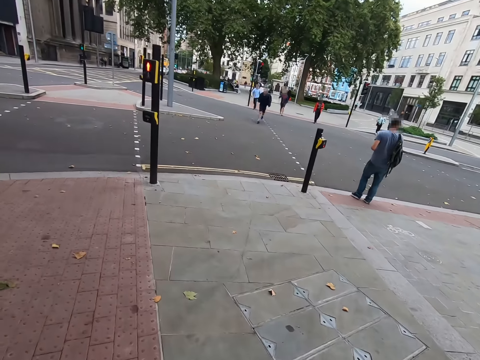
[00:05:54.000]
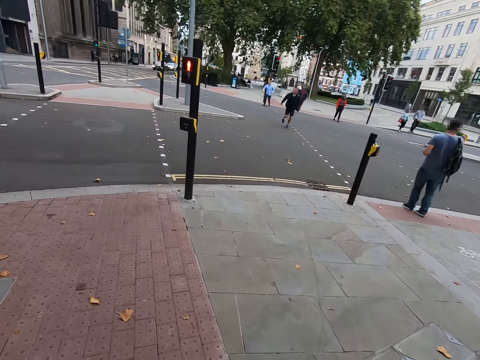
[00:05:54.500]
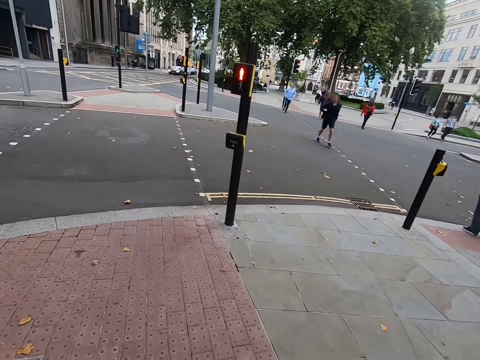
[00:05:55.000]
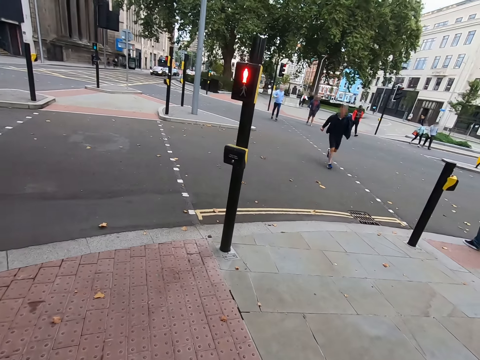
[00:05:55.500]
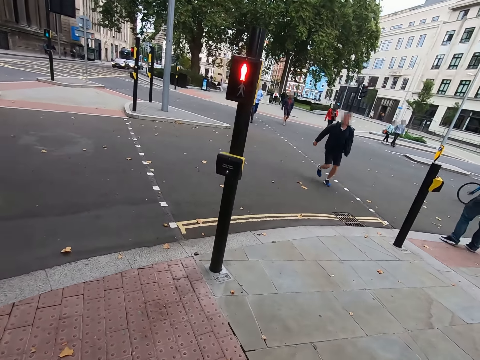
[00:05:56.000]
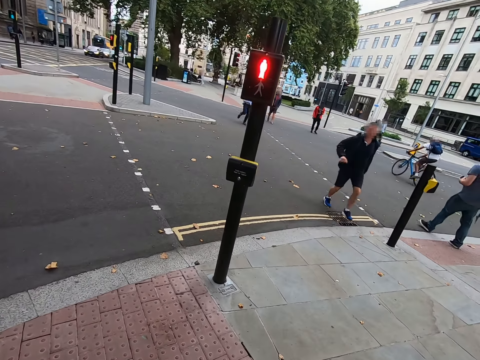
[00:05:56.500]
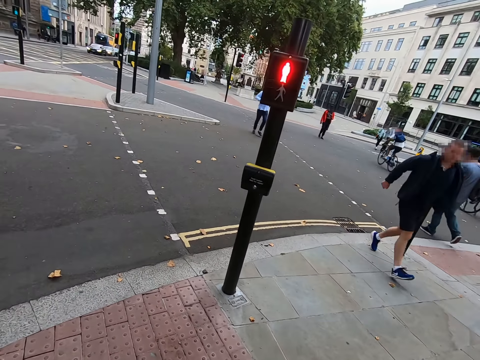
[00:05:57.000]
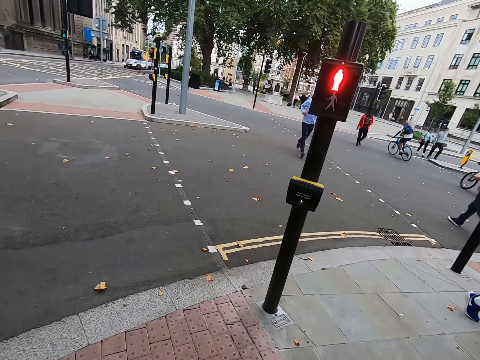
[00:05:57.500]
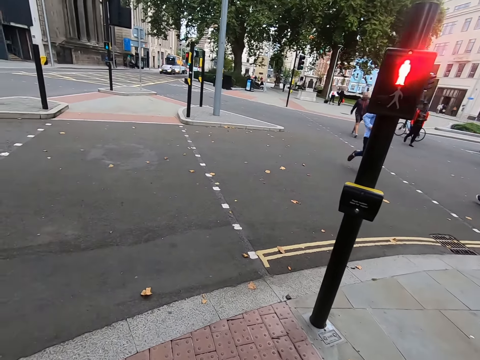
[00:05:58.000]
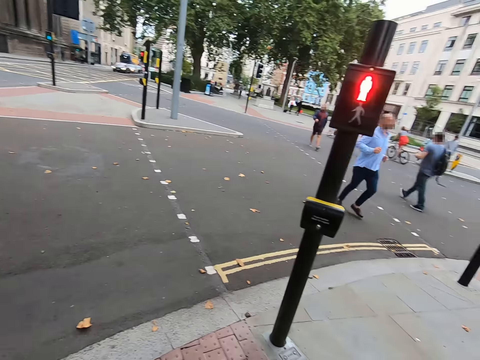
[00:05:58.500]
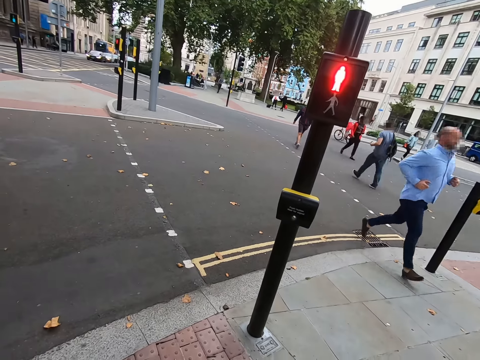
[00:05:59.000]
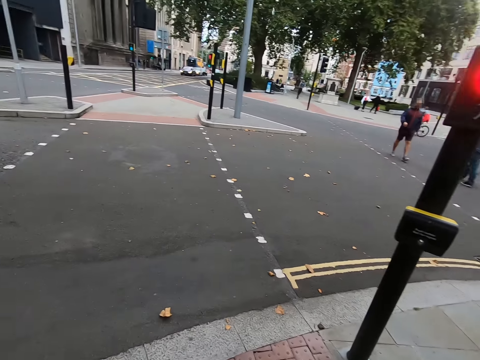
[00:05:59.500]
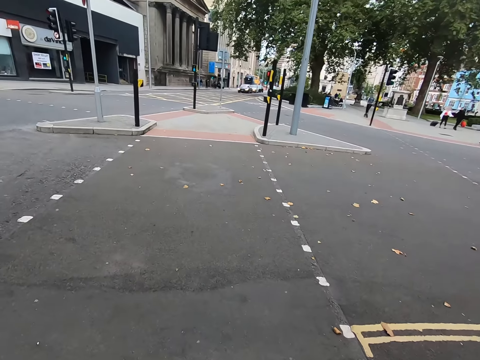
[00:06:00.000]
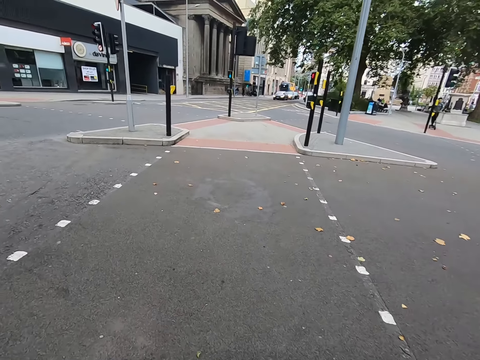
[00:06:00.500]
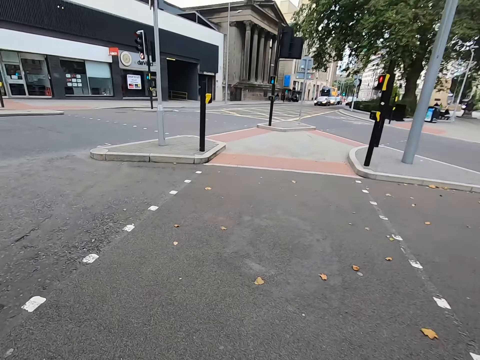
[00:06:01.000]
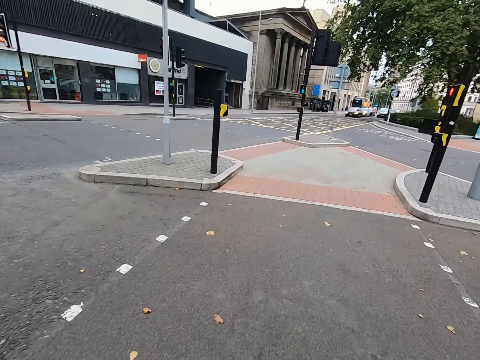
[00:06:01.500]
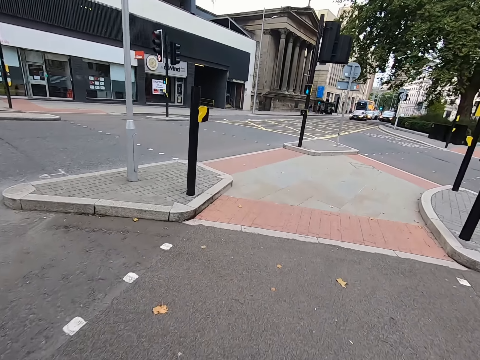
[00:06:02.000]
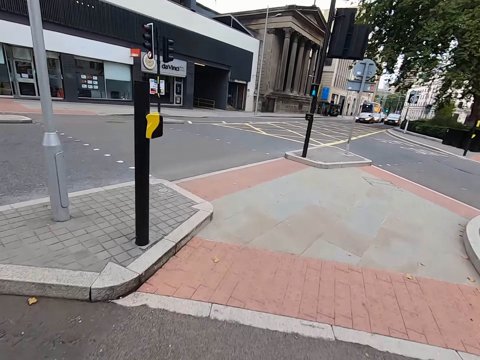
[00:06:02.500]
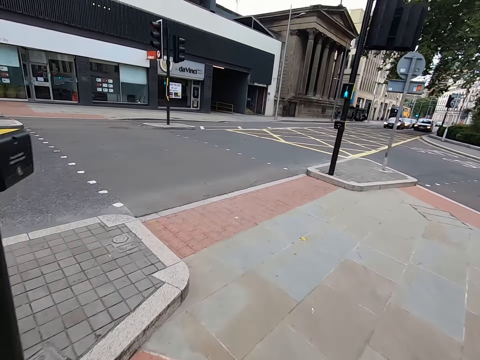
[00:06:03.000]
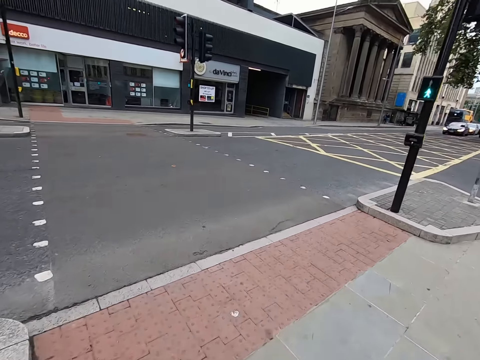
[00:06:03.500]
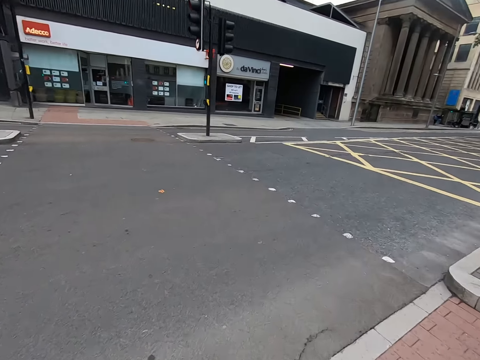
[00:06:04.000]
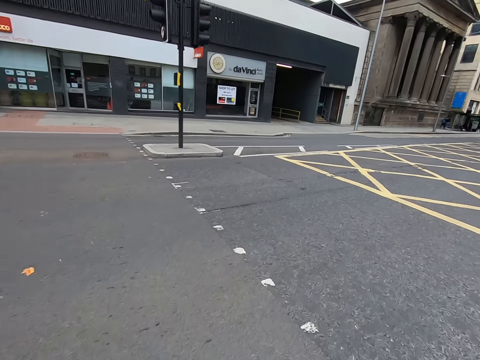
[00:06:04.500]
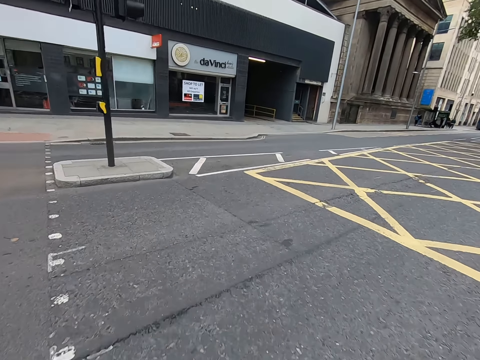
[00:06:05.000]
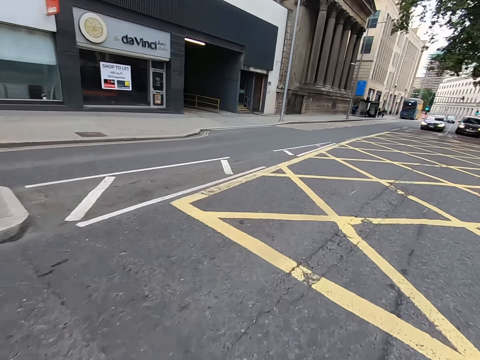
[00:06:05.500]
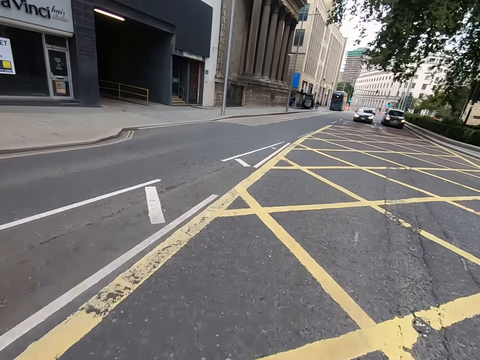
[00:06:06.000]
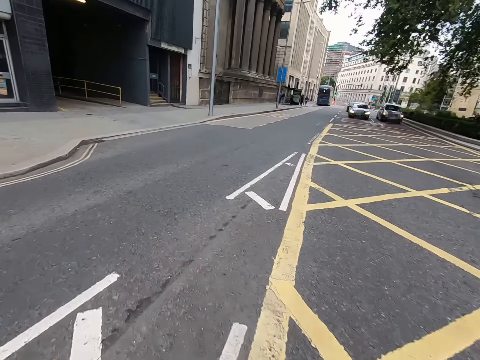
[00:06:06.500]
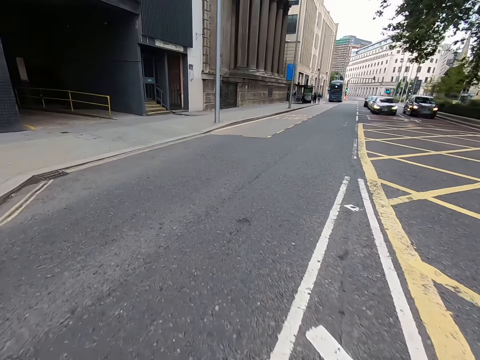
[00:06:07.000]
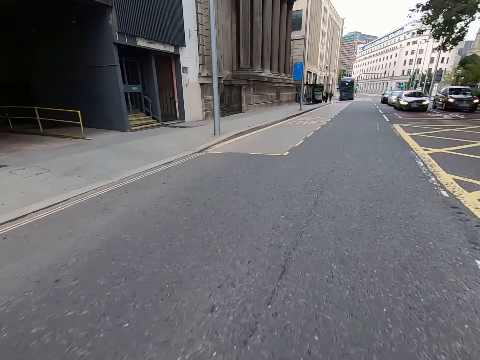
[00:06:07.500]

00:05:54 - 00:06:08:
The camera wearer watches the background. They stop to ride. They ride along the road. They walk.

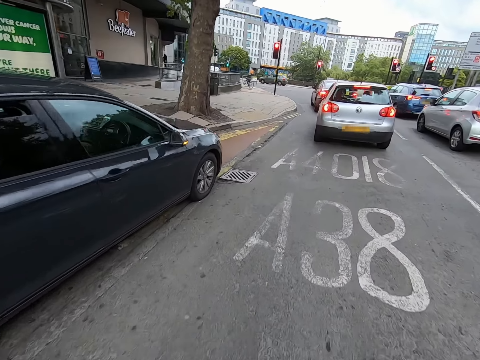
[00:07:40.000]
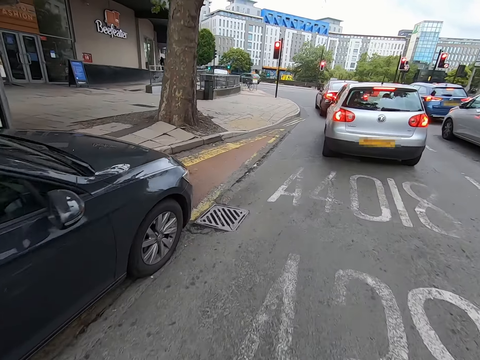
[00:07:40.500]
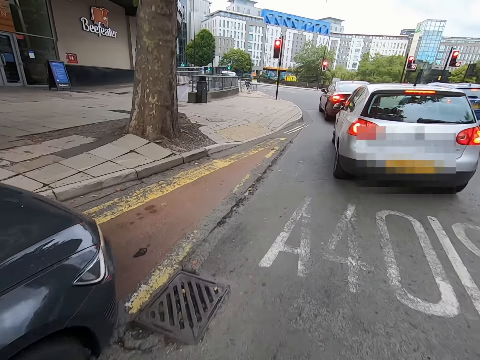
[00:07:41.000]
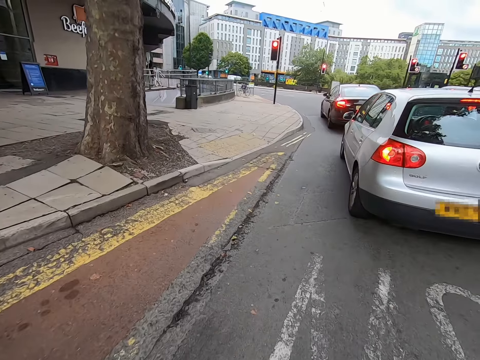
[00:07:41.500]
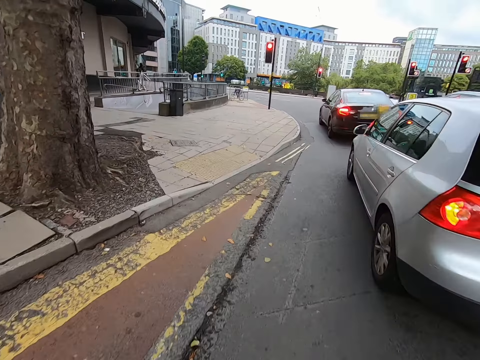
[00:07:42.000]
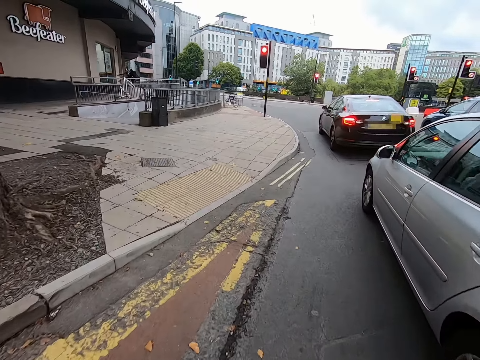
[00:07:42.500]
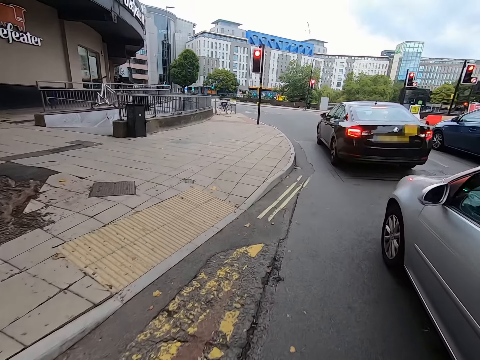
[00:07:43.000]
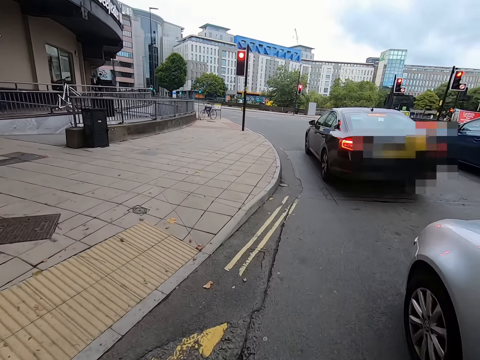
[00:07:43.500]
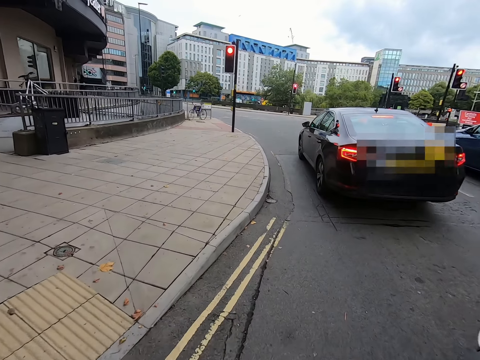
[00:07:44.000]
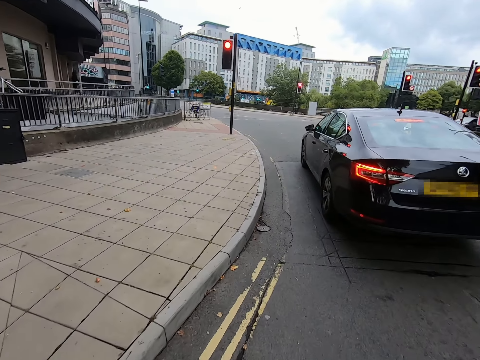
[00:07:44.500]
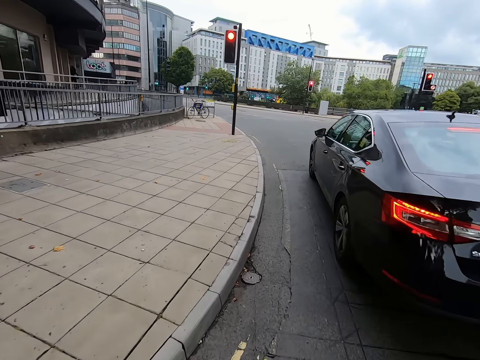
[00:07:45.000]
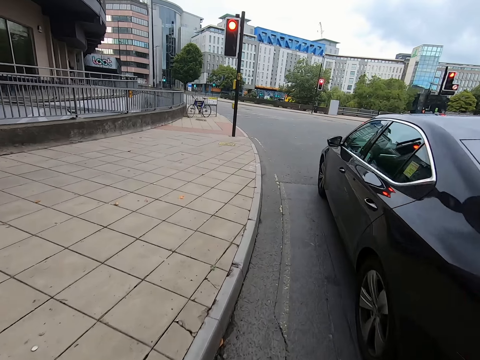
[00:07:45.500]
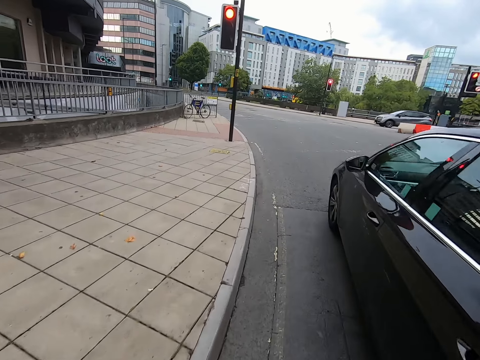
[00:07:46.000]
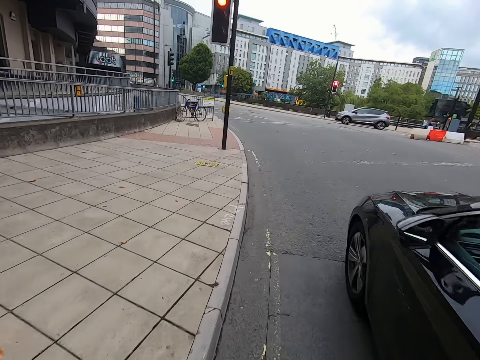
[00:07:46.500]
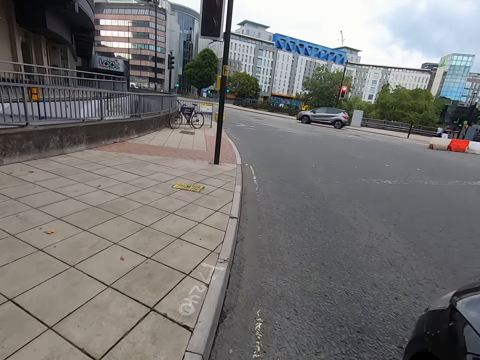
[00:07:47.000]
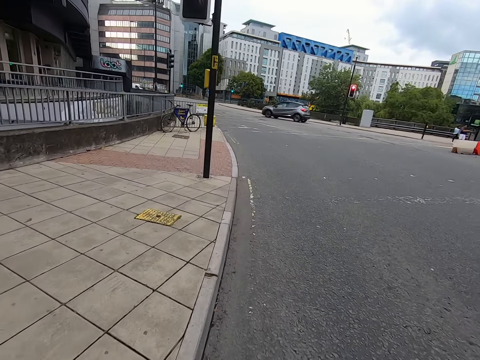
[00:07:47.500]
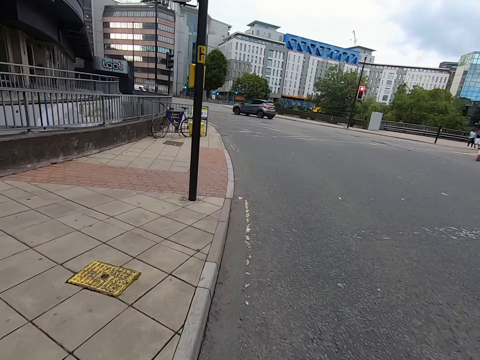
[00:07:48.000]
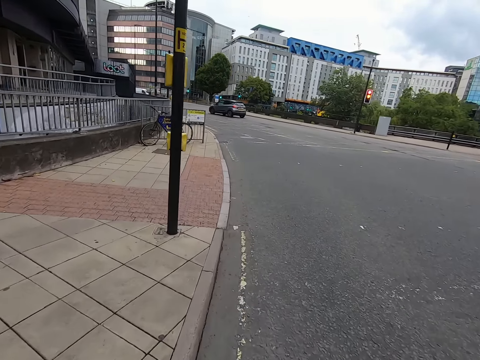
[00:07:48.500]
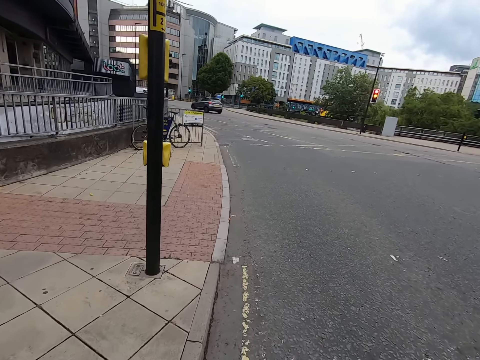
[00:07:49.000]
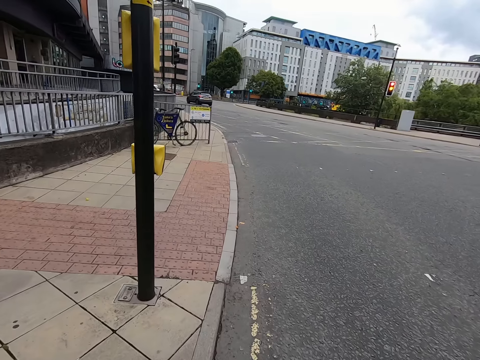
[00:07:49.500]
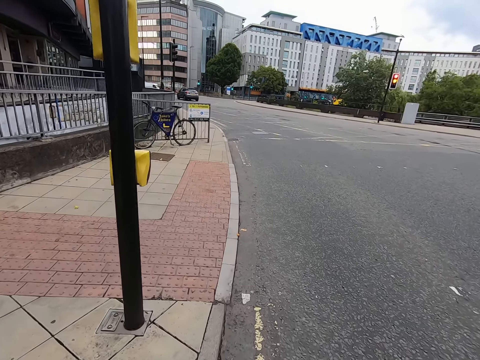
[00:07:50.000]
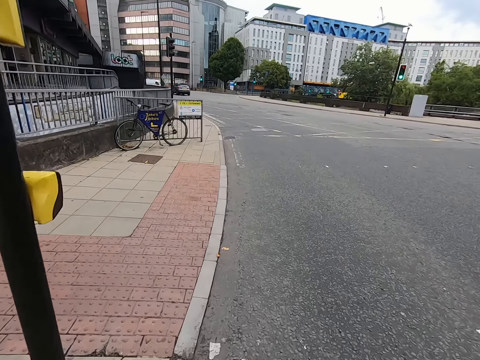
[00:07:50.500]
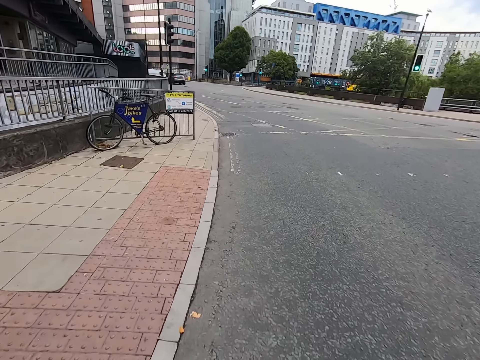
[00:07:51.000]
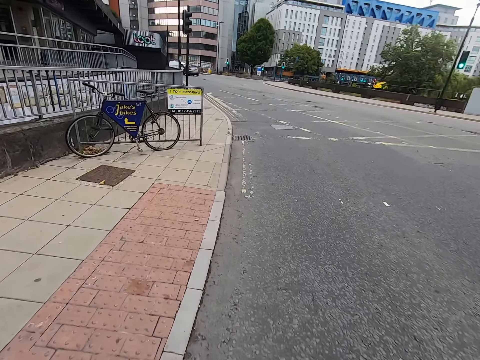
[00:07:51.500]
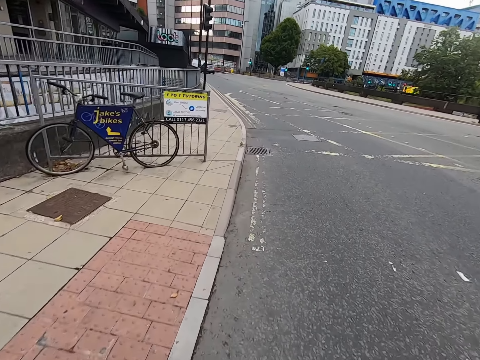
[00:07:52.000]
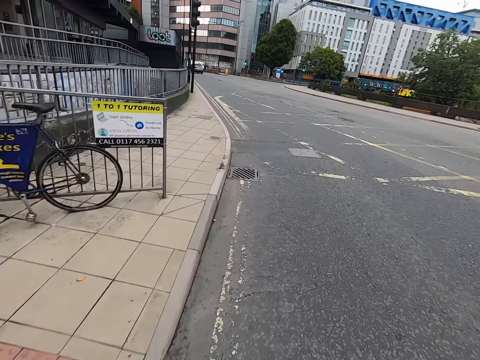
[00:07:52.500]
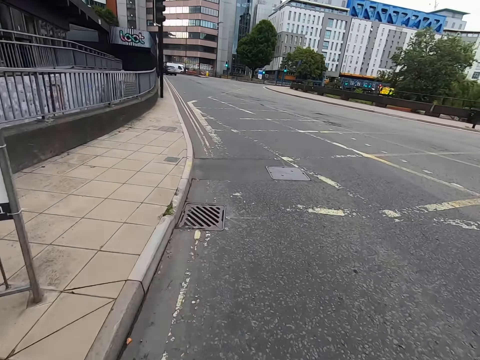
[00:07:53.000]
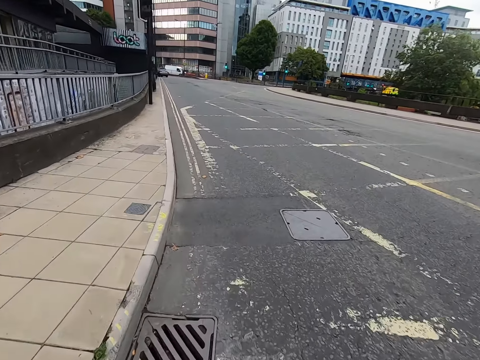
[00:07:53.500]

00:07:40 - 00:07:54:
The camera wearer watches the background. They walk.
